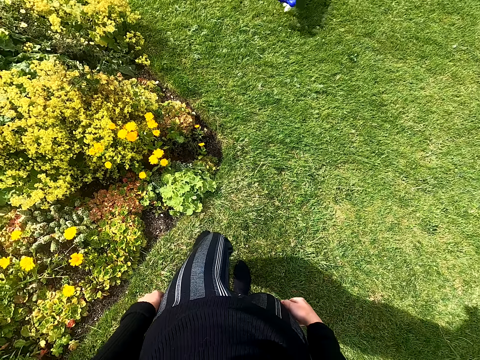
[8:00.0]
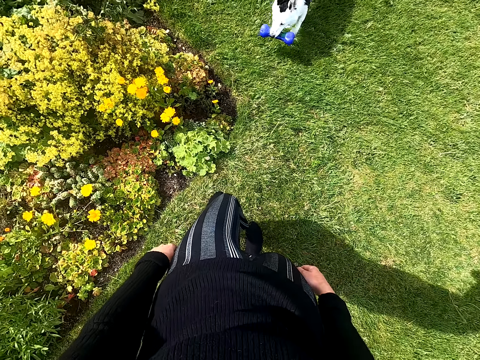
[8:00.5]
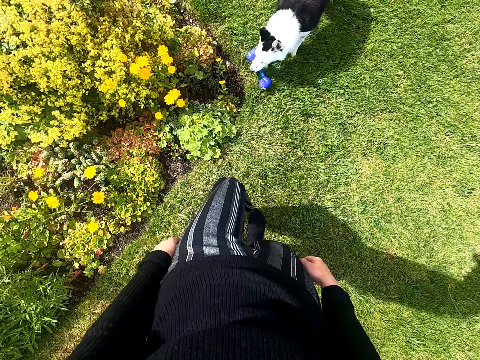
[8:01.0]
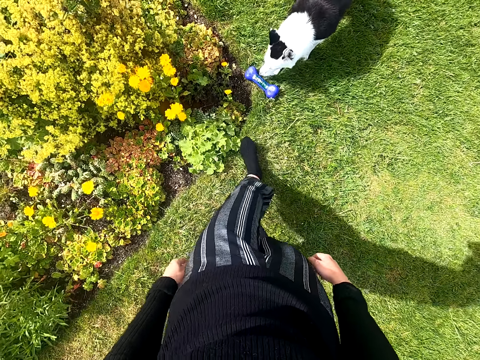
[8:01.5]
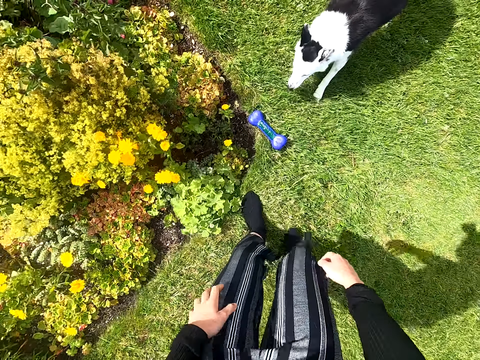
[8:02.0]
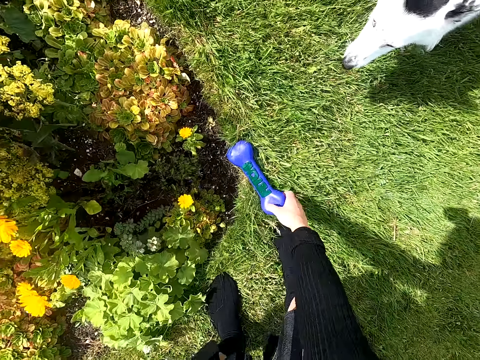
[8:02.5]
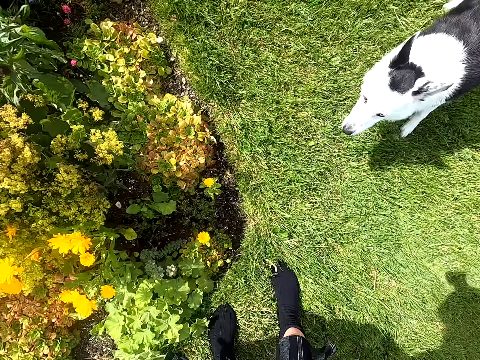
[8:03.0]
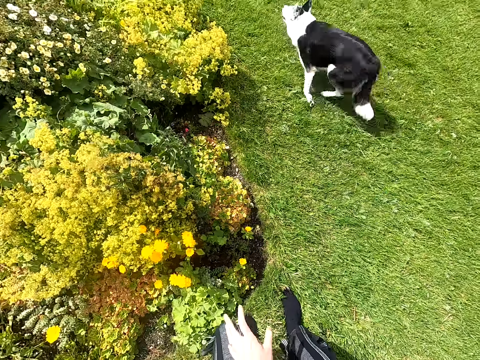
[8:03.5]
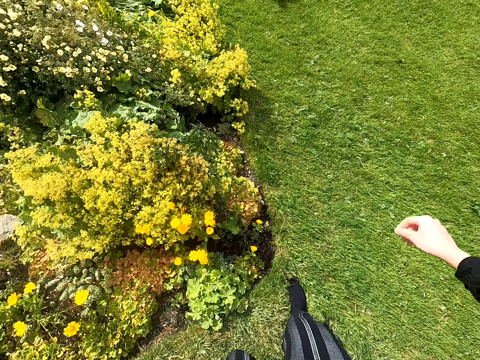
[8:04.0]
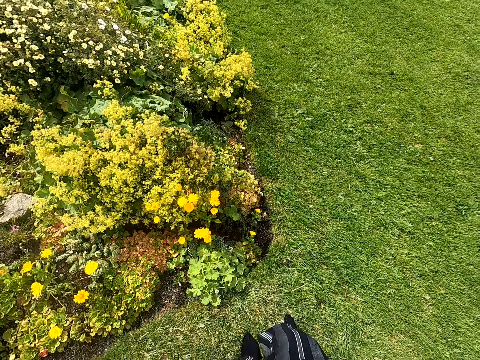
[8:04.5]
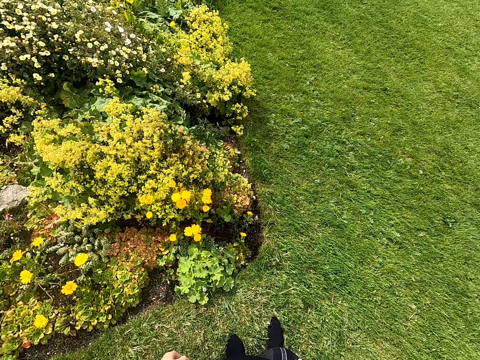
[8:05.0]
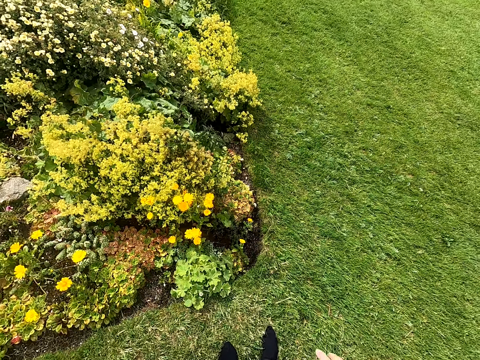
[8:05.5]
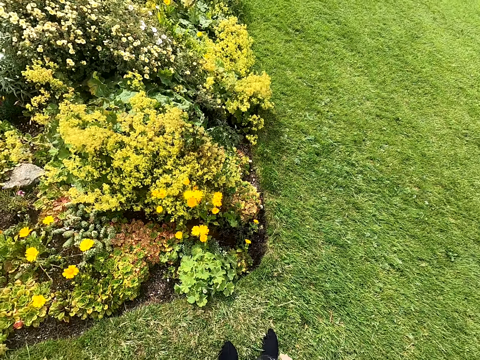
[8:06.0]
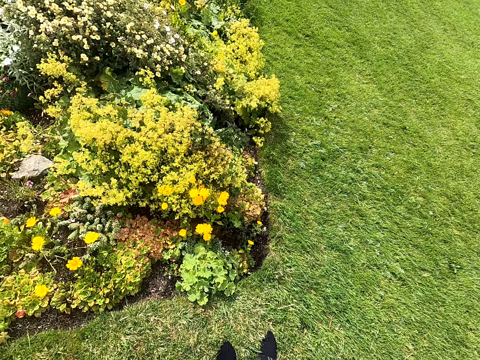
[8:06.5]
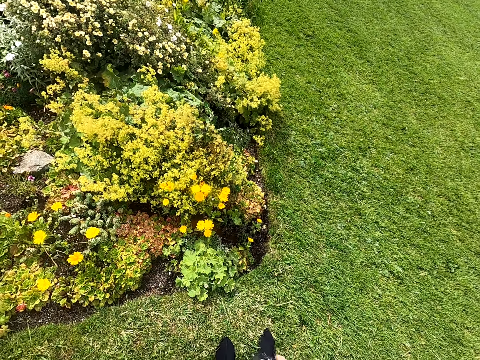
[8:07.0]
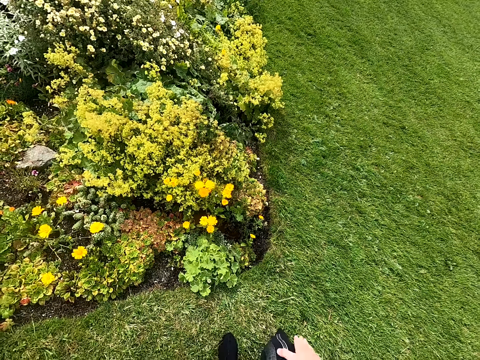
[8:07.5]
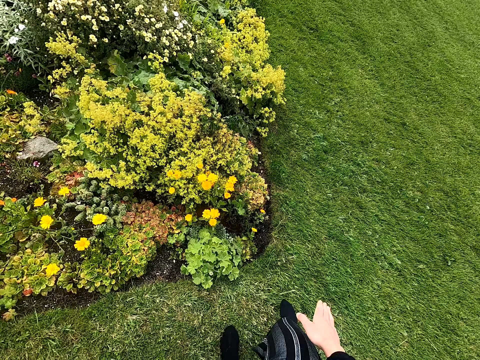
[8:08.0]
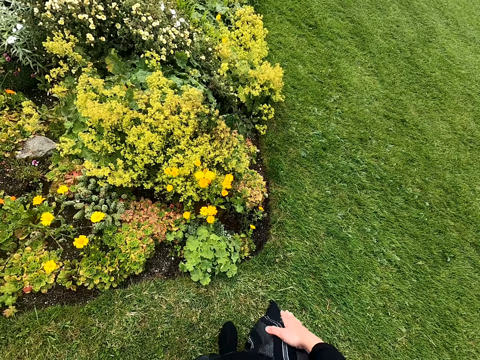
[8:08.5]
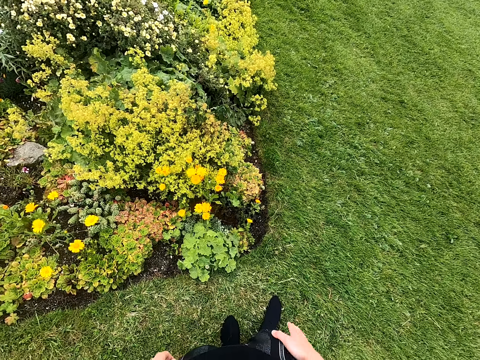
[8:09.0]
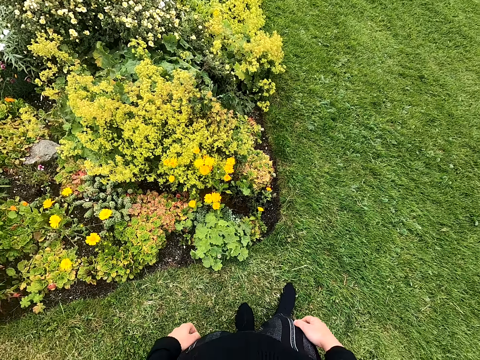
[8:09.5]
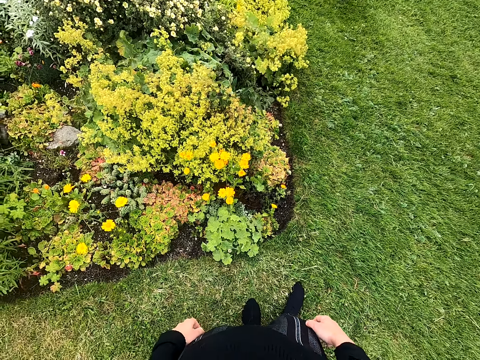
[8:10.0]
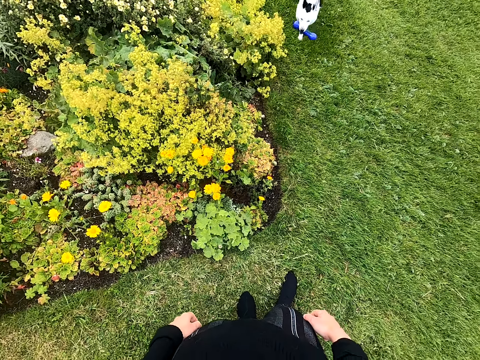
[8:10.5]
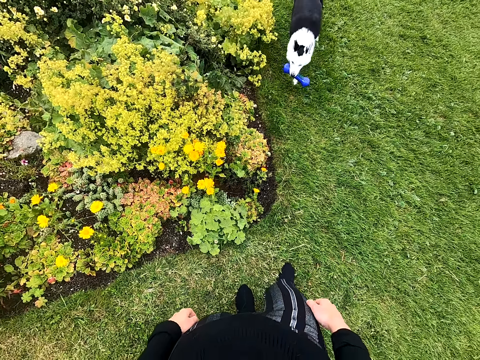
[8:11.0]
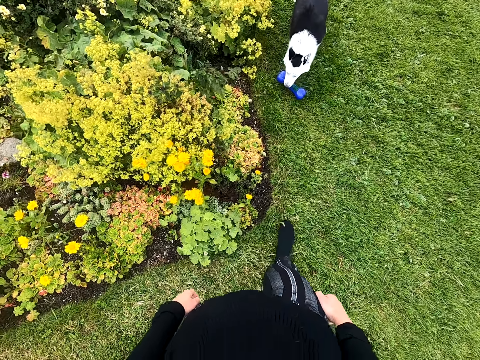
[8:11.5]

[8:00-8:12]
The camera wearer picks up a plastic bone. She throws away the plastic bone. She taps her thigh.

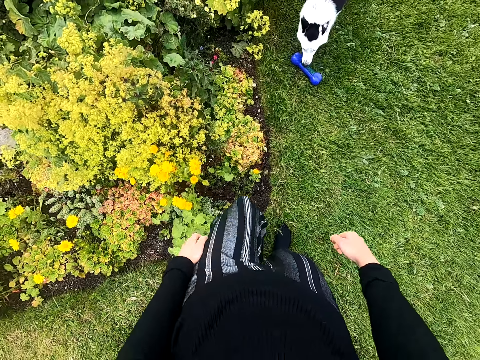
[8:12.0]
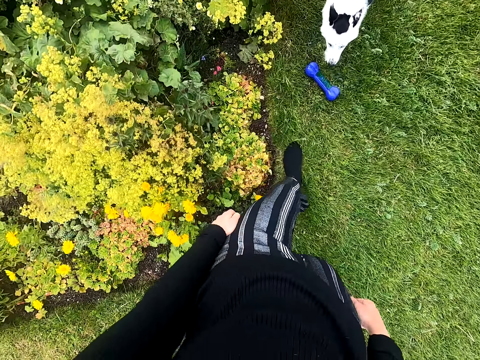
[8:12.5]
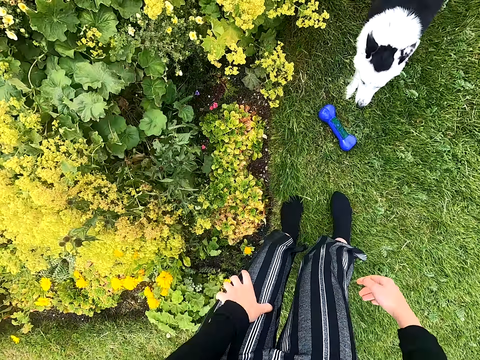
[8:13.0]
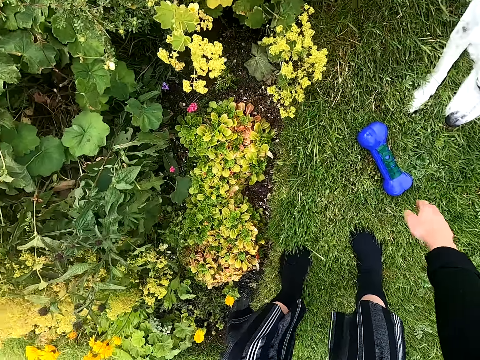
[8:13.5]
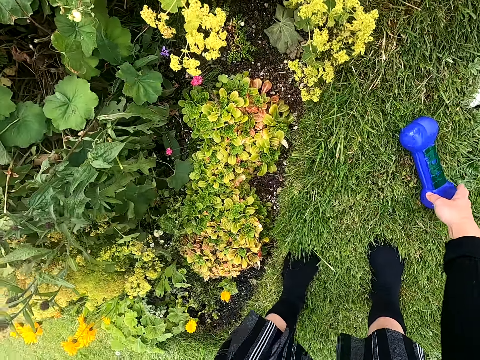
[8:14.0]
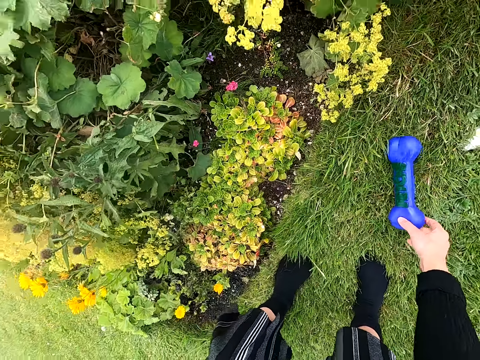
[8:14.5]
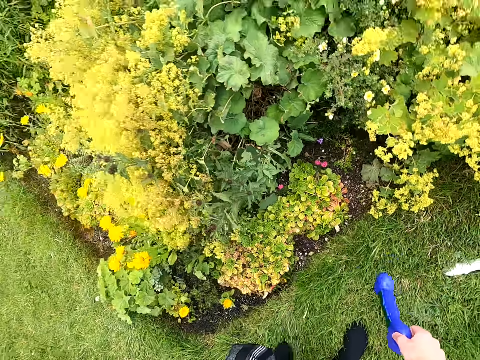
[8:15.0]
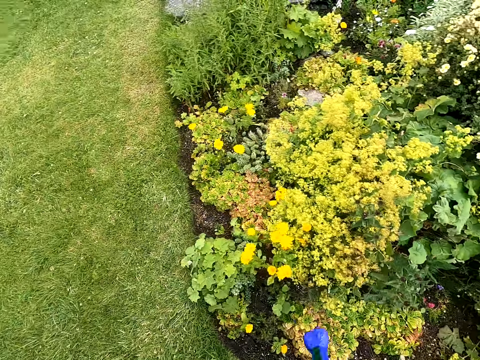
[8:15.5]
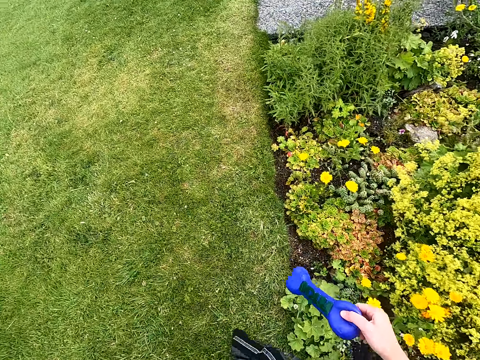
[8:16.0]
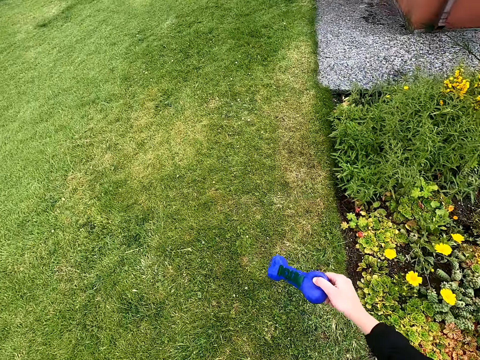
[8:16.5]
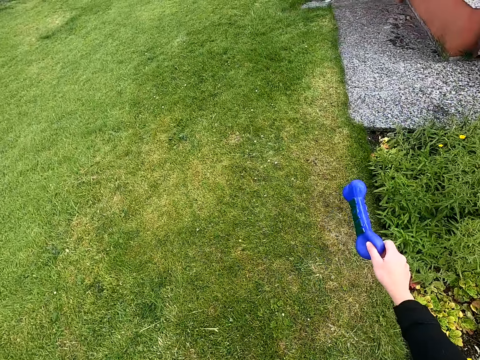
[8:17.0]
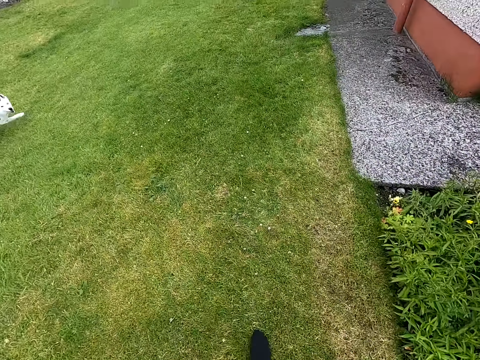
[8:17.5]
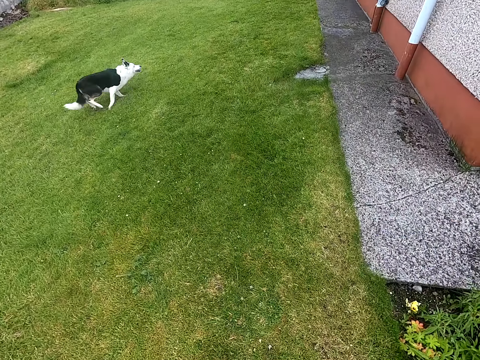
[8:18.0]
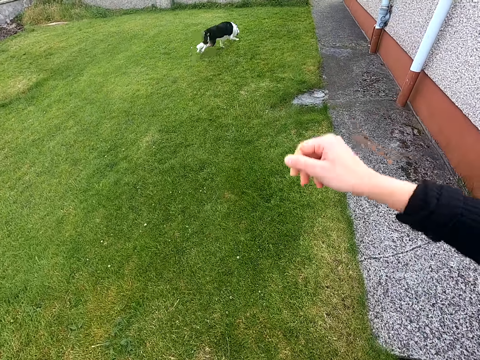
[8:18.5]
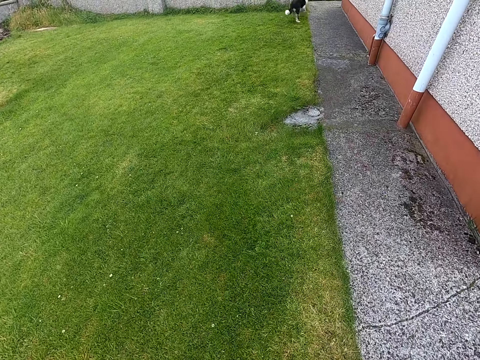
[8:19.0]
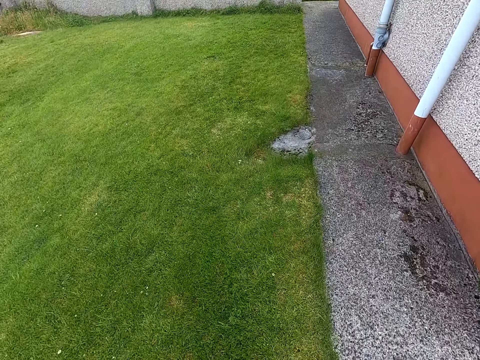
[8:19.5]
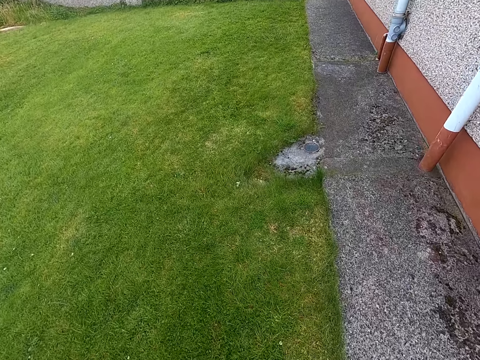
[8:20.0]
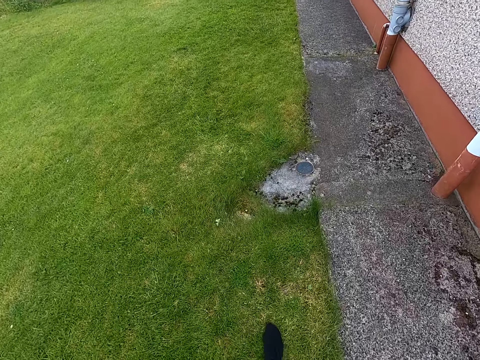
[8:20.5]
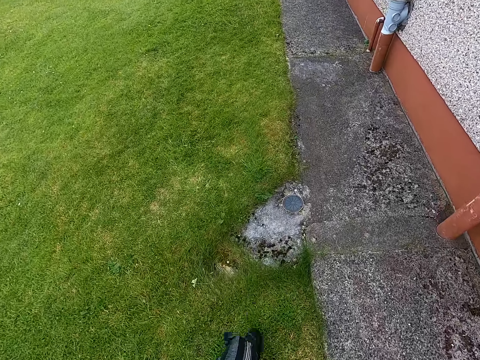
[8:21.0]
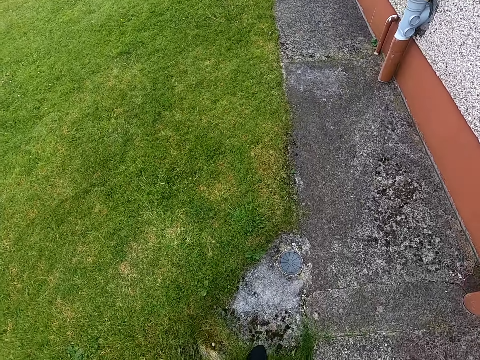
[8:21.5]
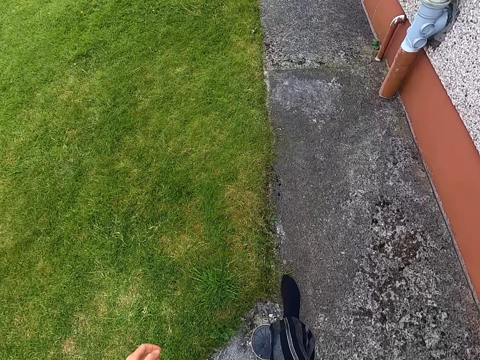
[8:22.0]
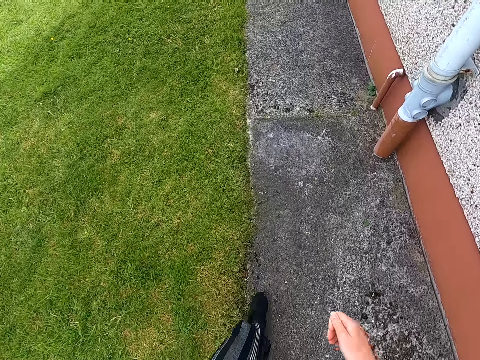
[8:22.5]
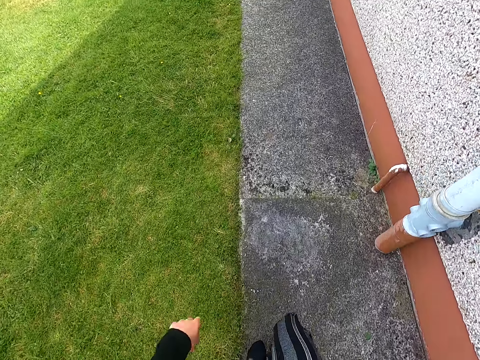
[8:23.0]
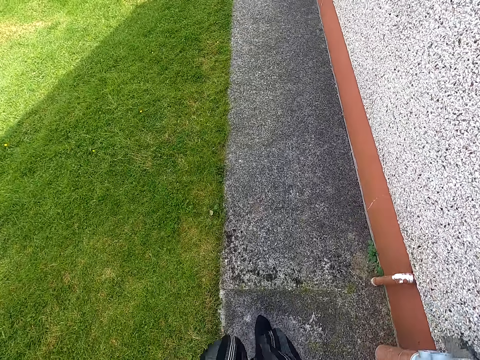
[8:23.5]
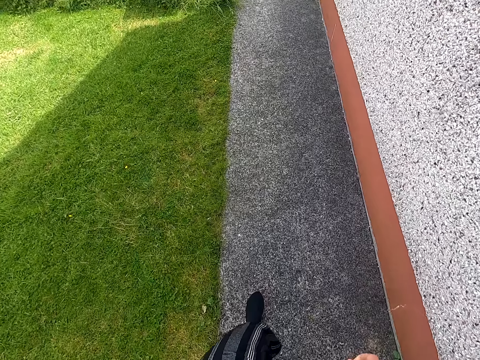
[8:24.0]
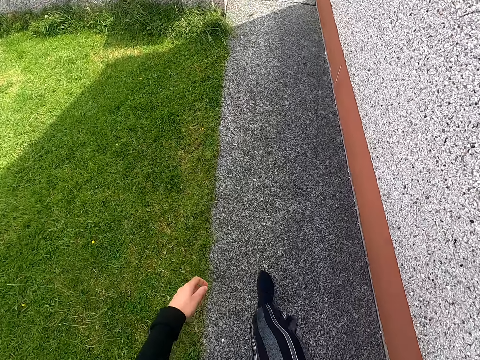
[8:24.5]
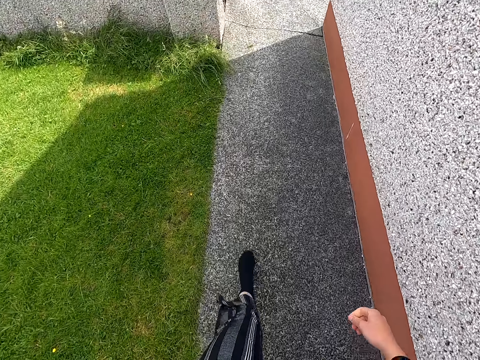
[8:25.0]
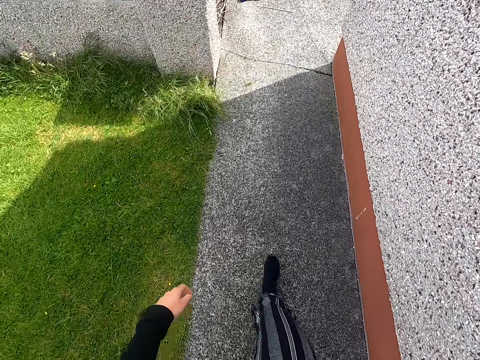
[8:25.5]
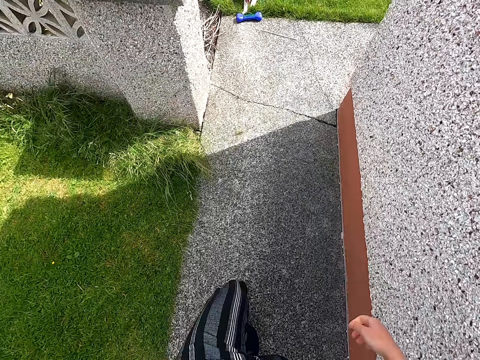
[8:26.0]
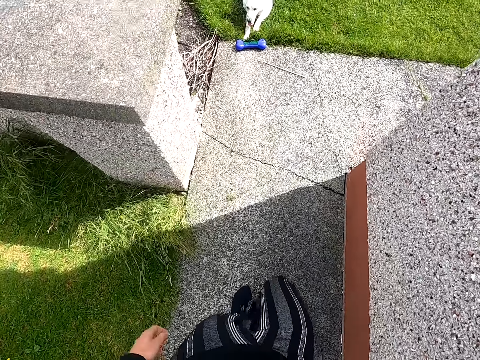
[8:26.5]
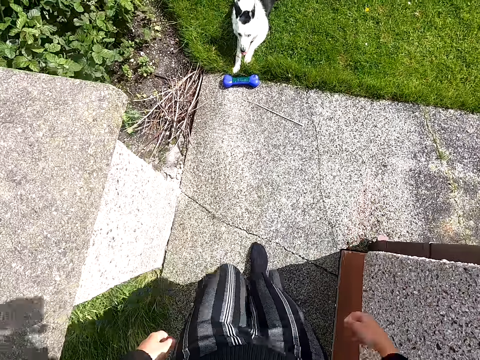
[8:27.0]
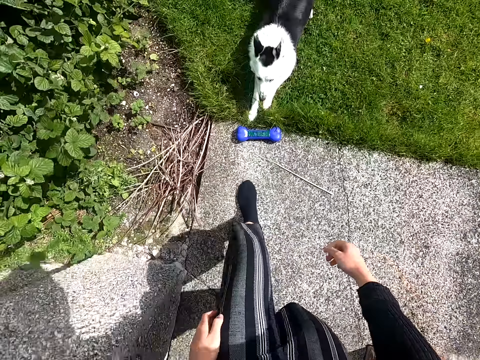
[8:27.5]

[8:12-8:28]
The camera wearer picks up a plastic bone. They walk around. They throw away the plastic bone. They walk on the pathway.
